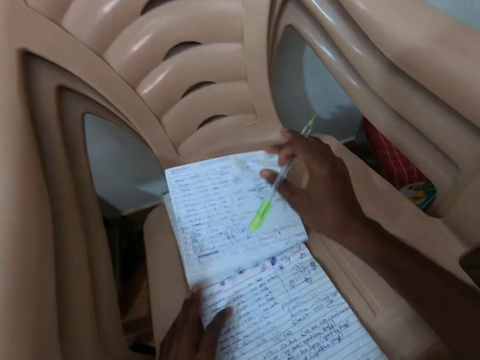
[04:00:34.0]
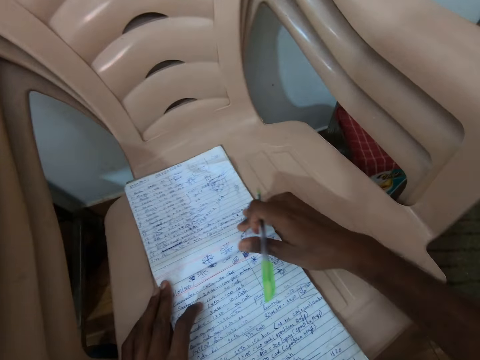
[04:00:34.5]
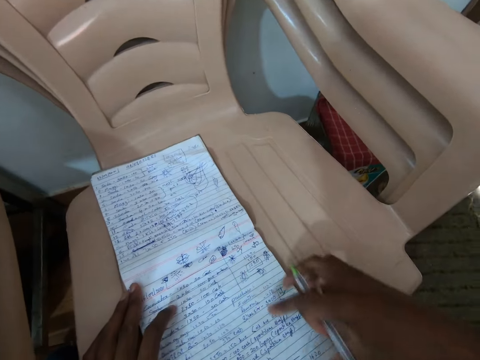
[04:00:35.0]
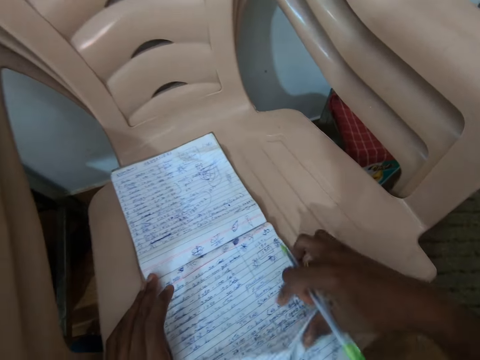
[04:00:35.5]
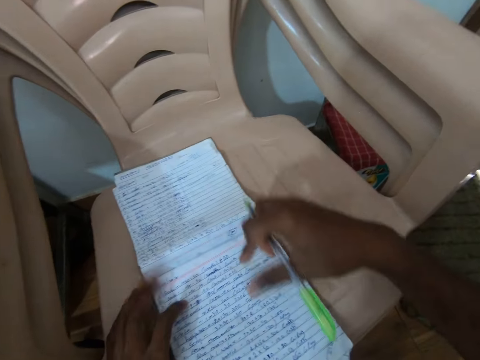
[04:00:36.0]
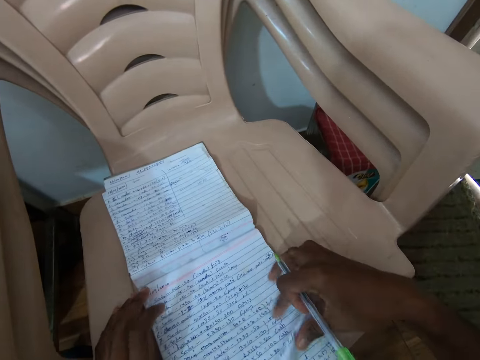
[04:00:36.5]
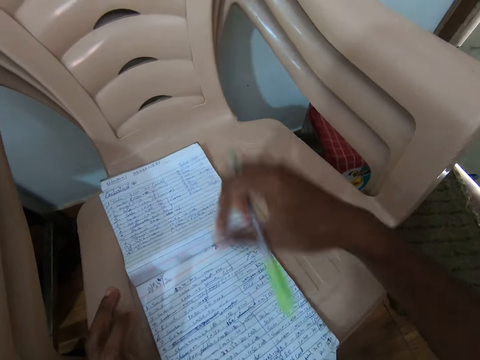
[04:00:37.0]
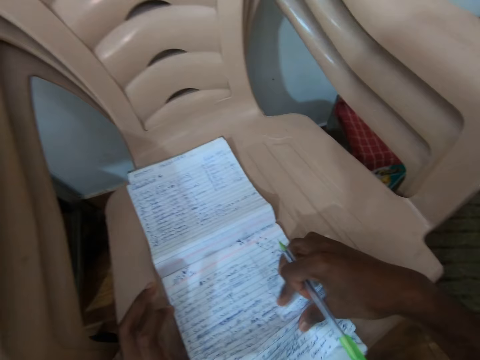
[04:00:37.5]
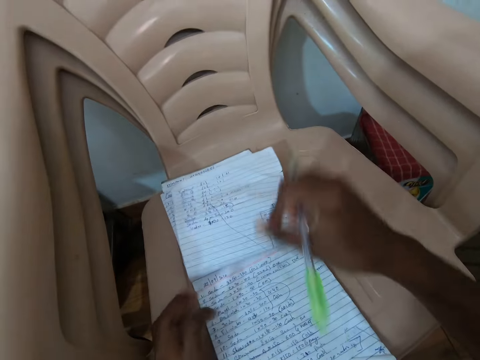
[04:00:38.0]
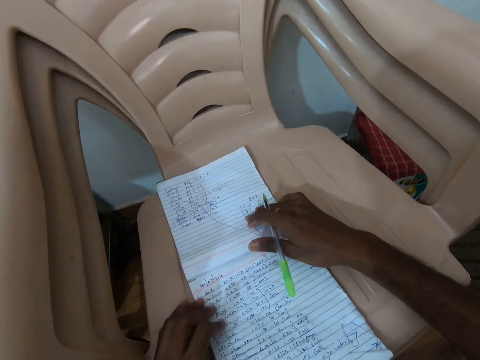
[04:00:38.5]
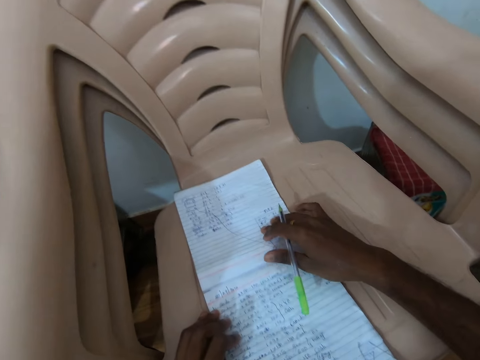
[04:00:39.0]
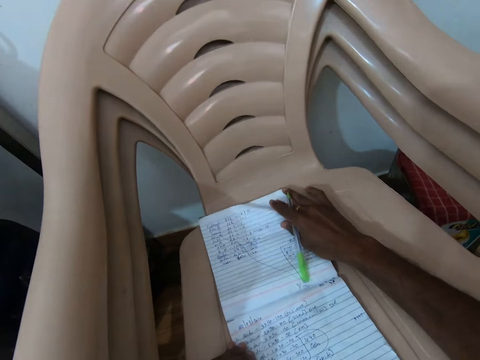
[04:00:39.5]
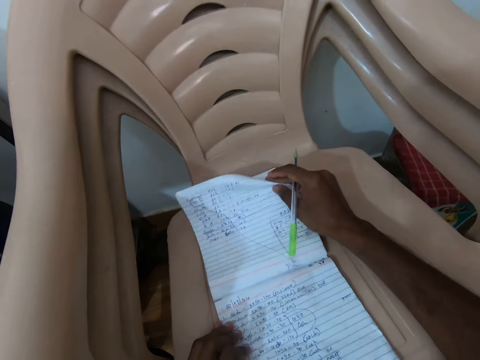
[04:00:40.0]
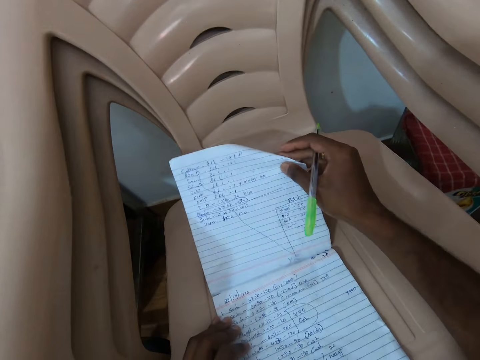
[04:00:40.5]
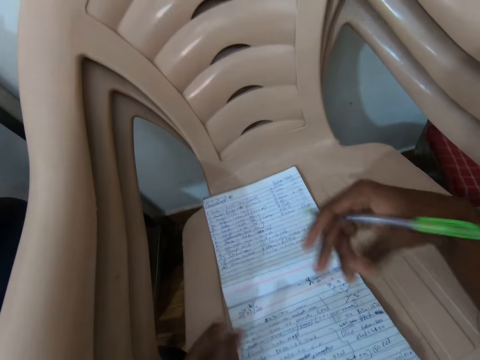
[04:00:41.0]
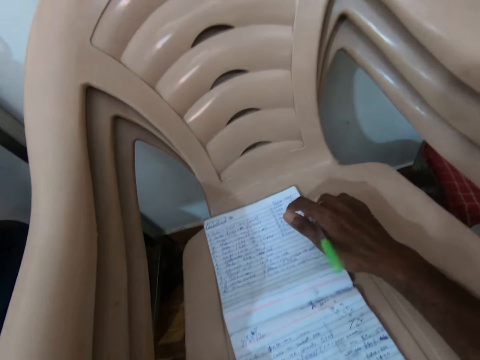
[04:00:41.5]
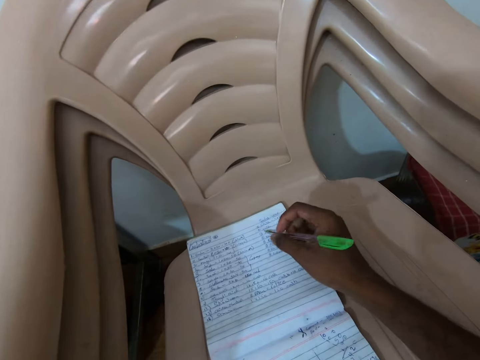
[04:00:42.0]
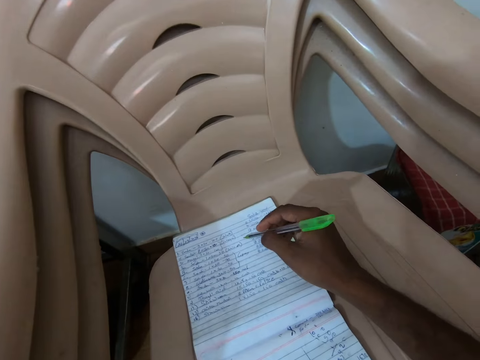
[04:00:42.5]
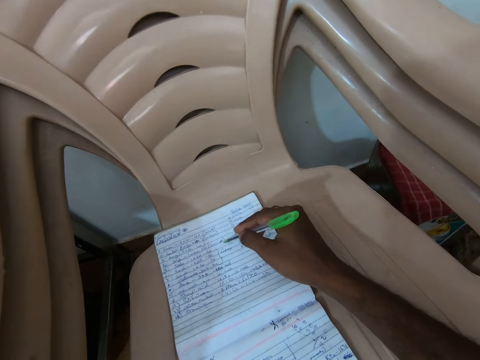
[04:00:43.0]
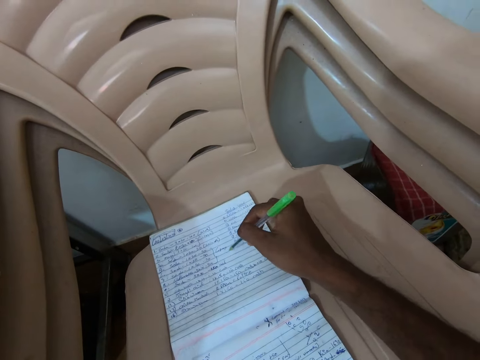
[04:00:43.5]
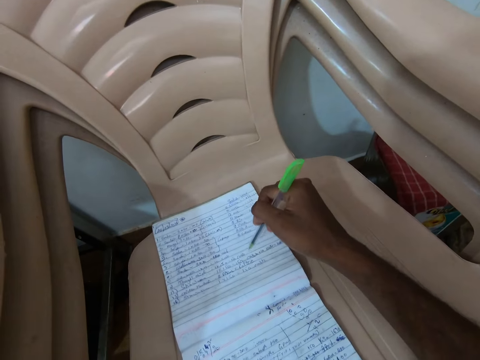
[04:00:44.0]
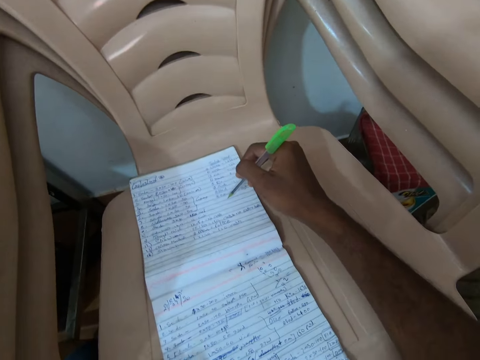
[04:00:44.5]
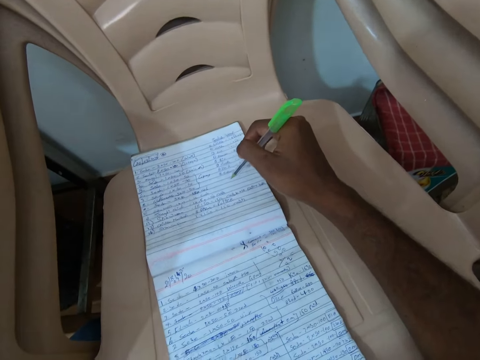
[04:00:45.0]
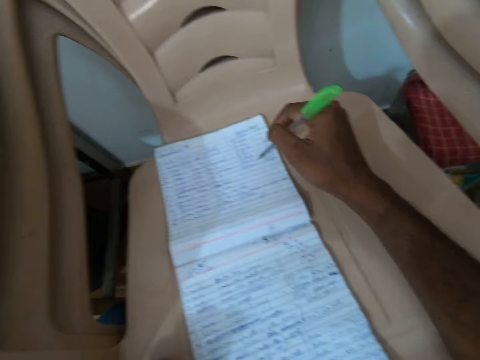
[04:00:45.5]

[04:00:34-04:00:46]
The camera wearer flips the pages of the jotter with her right hand. She opens the writing pad repeatedly. She writes on the book.

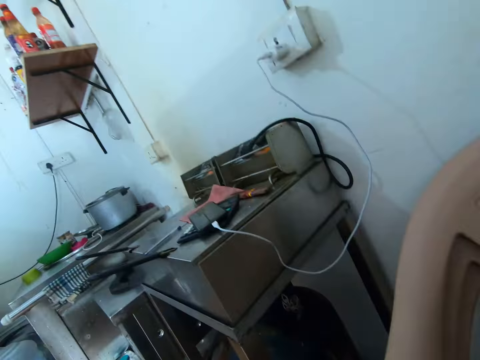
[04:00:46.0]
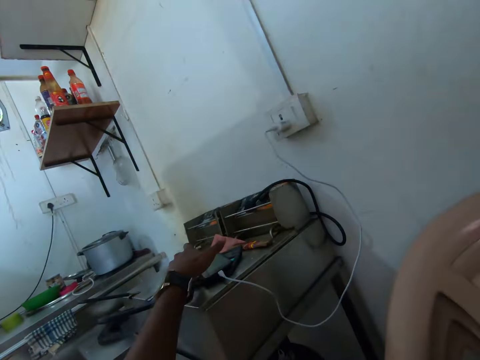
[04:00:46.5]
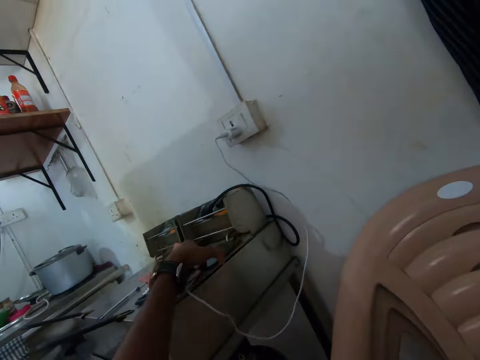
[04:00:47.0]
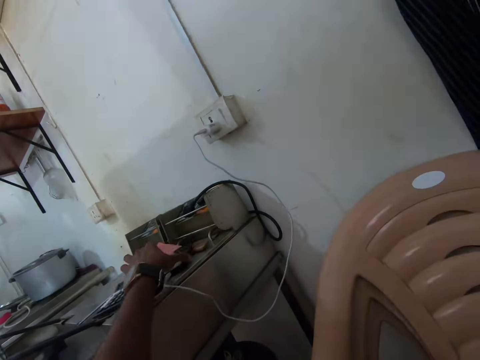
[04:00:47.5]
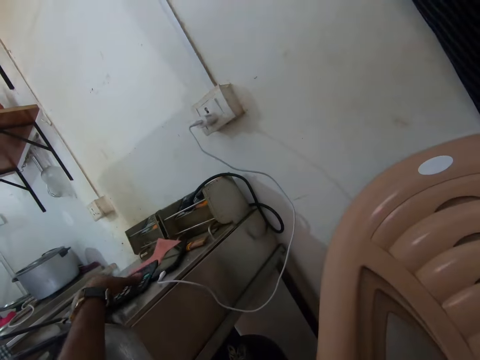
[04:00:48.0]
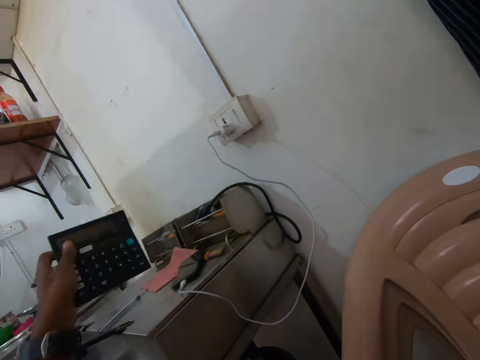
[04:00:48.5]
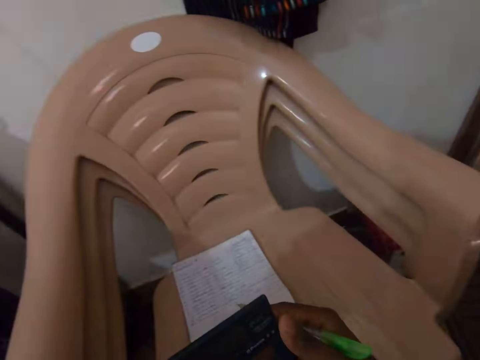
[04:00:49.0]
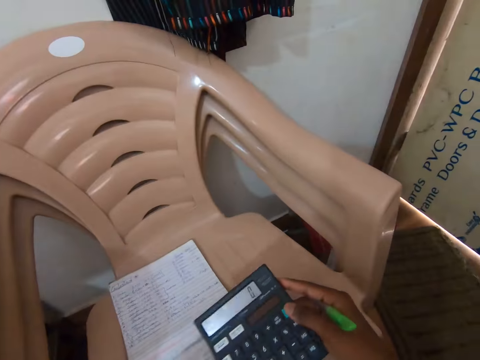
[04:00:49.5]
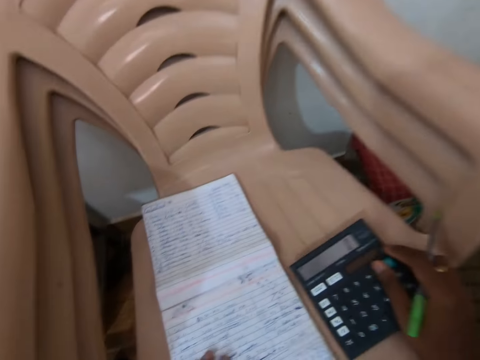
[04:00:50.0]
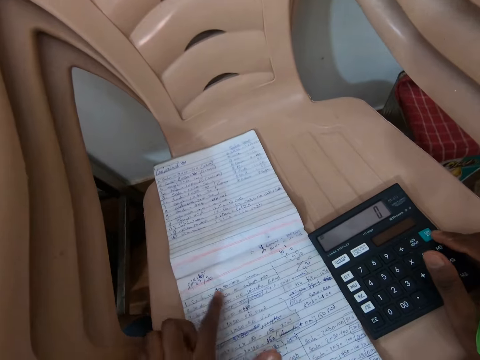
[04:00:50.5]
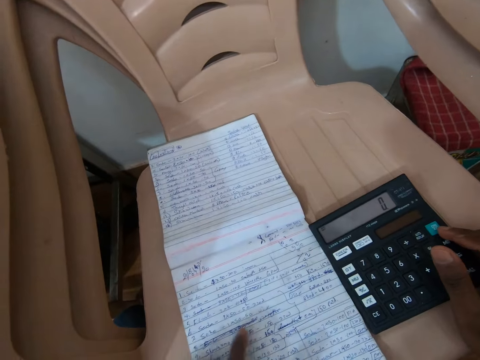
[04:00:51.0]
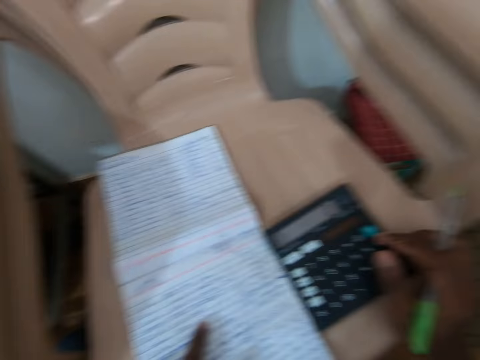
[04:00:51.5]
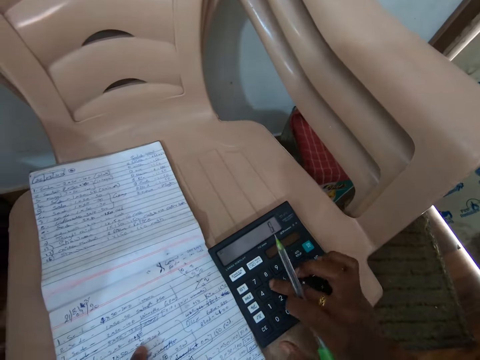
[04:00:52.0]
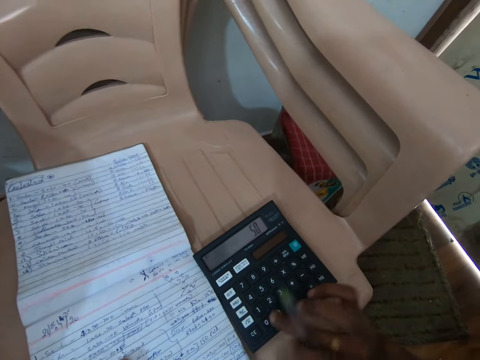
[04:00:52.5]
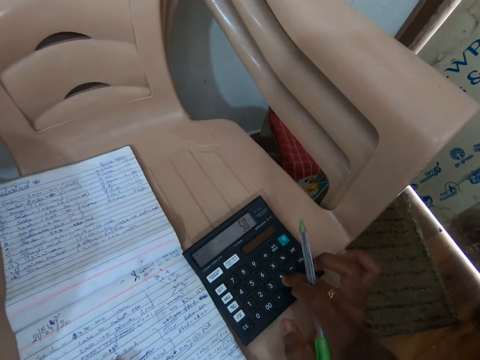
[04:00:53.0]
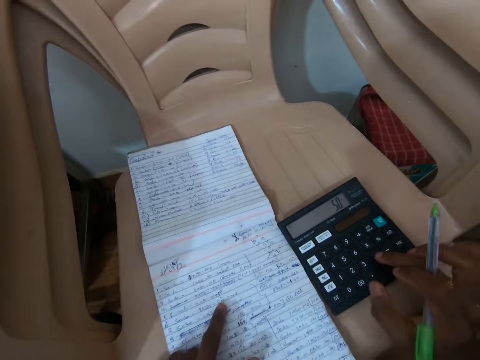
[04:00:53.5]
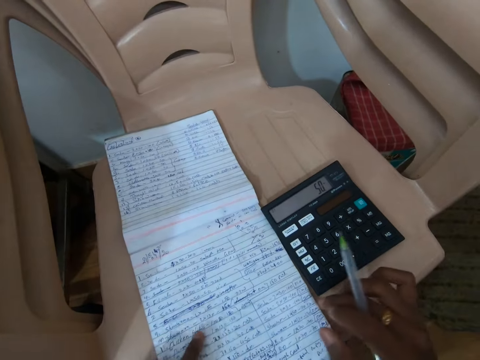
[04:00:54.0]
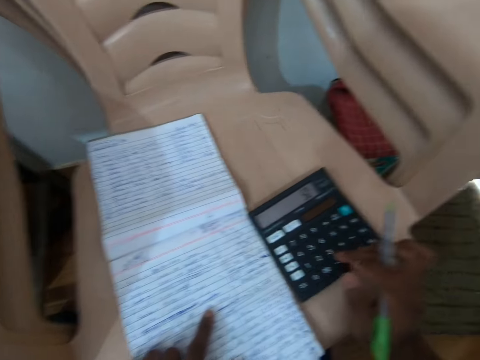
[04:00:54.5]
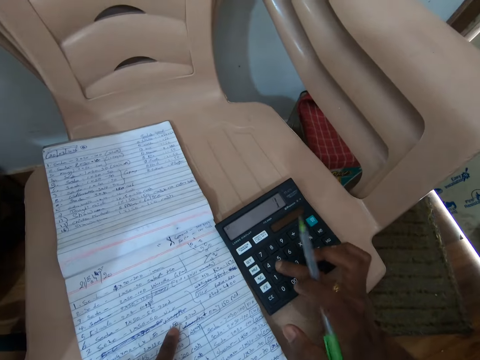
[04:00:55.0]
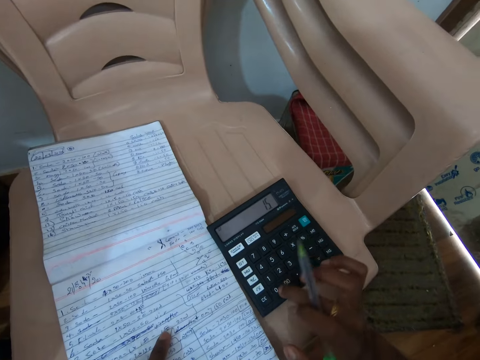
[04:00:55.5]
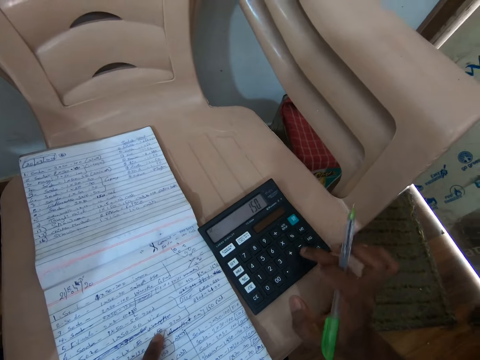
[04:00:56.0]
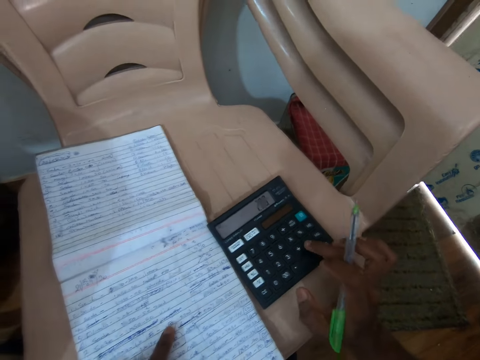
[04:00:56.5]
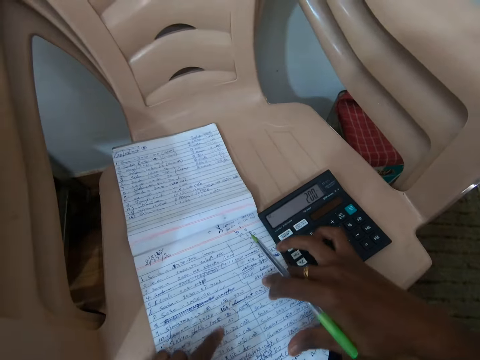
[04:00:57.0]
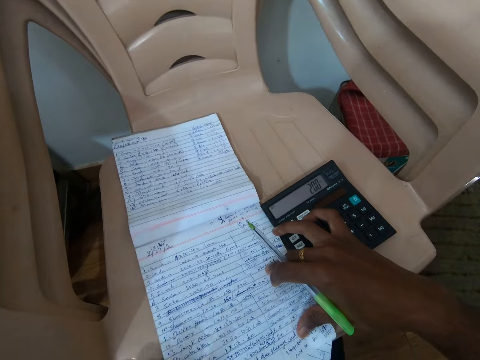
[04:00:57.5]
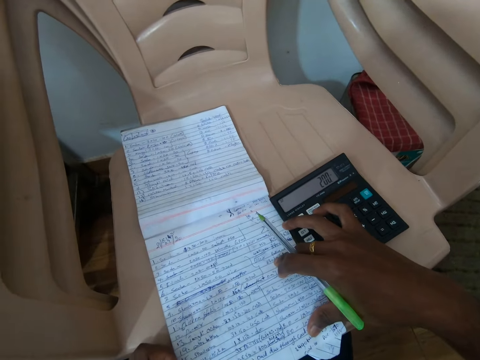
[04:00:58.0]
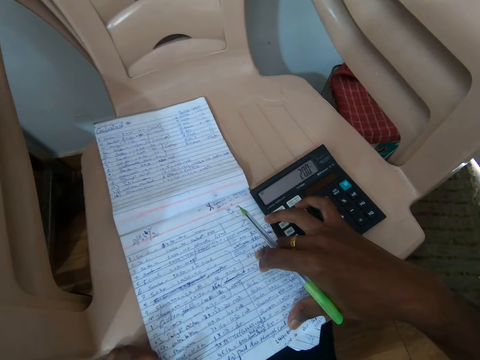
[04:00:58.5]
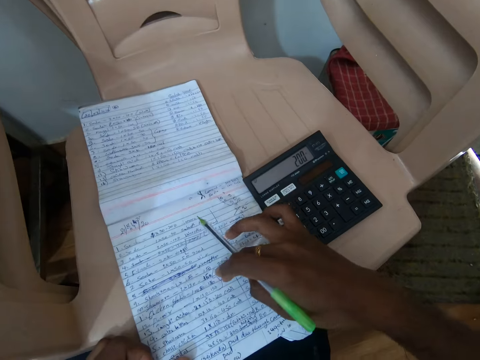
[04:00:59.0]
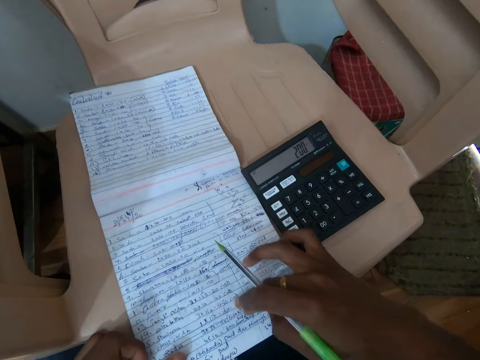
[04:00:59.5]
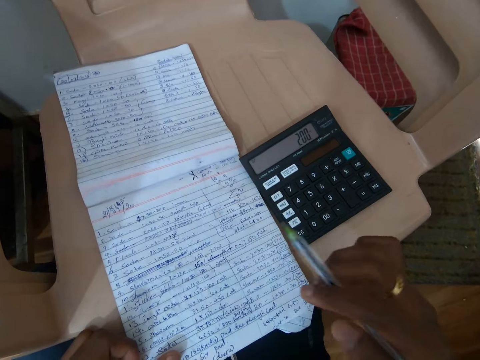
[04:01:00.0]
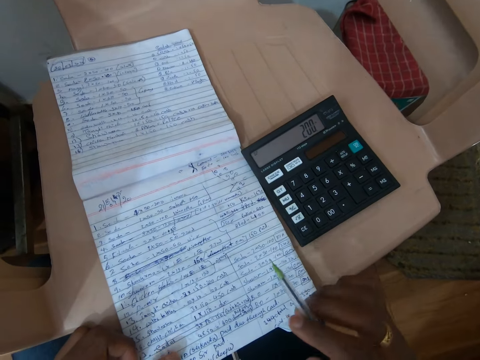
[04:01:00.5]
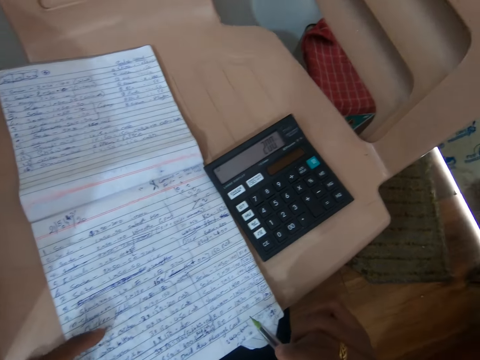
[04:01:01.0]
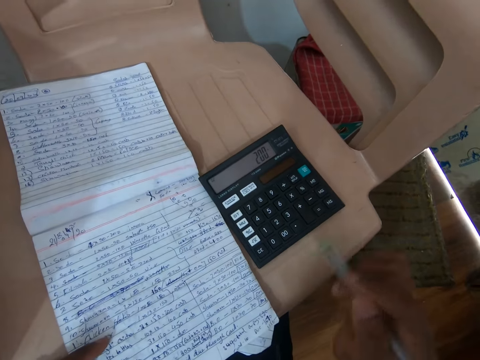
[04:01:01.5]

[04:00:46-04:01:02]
The camera wearer looks around. She moves a phone on a table with her left hand. She picks a calculator from the table with her left hand. She holds the calculator with her right hand. She drops the calculator on a chair with her right hand. She peruses a writing pad. She presses the calculator with her right hand. She presses the calculator. She peruses the writing pad.
